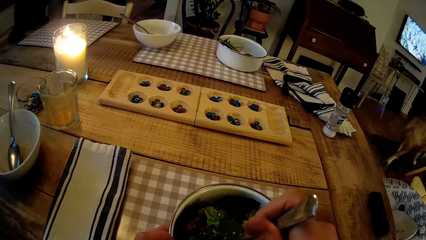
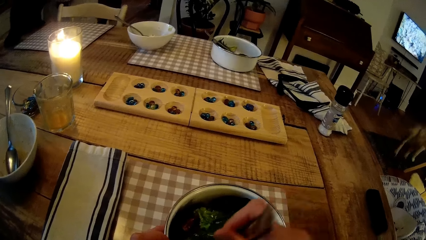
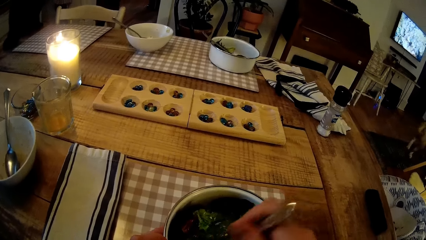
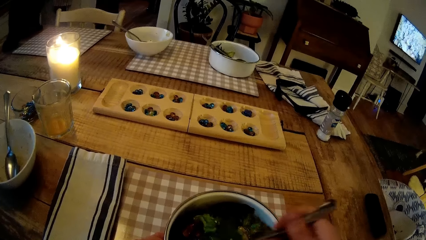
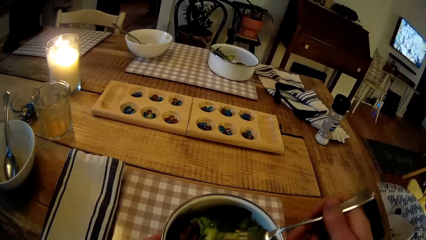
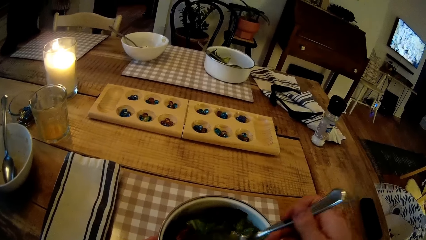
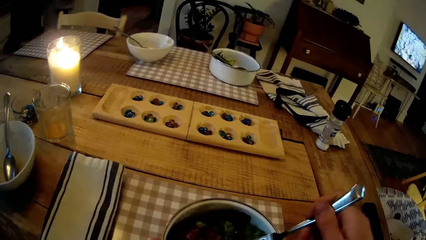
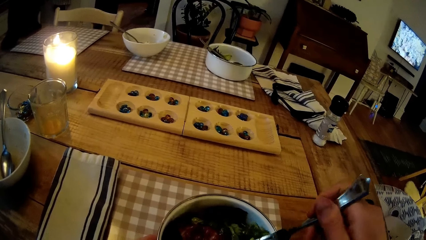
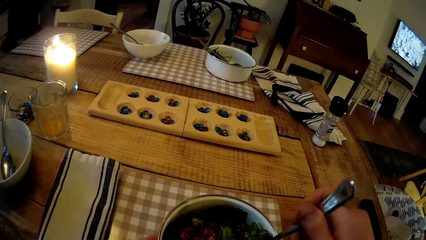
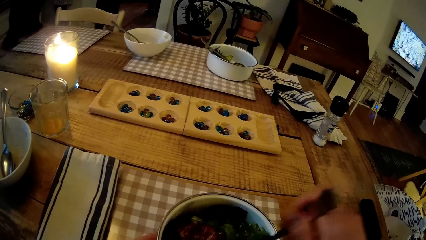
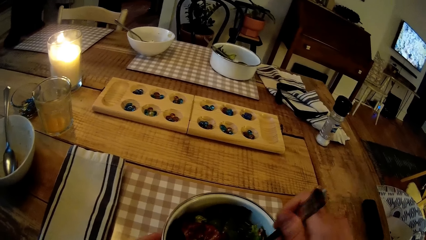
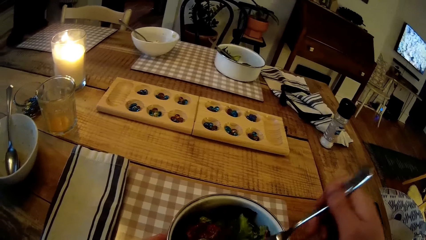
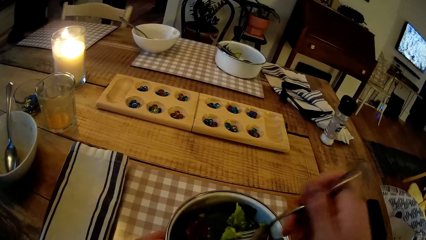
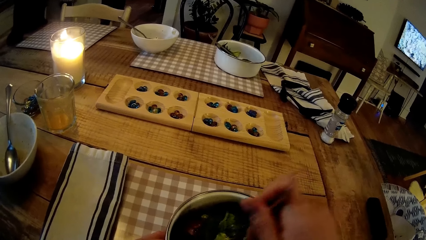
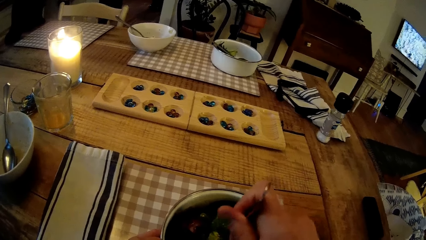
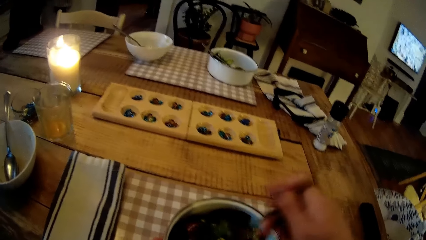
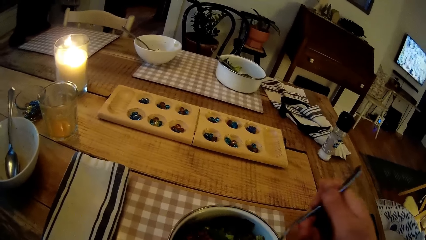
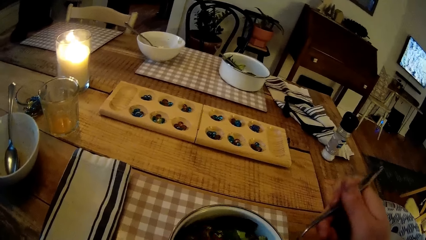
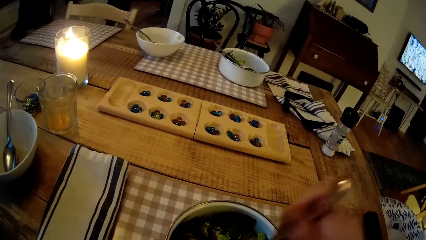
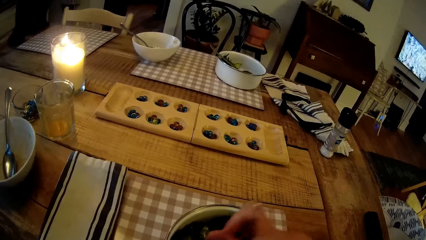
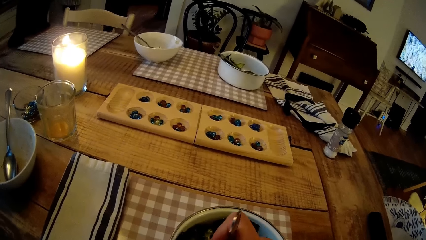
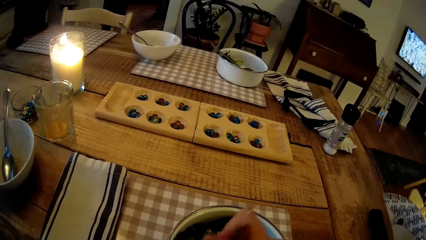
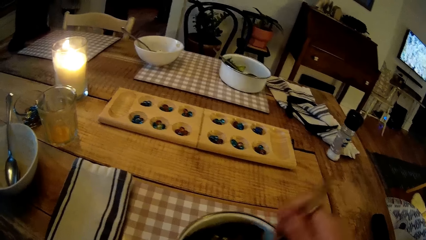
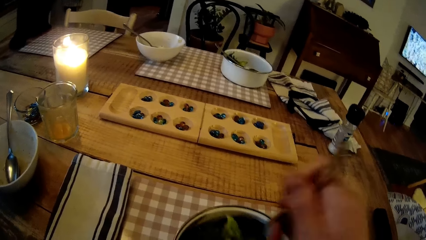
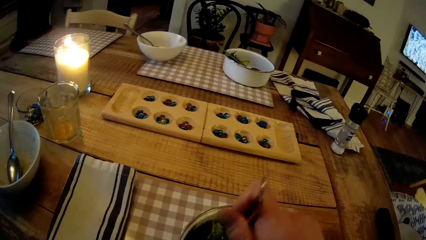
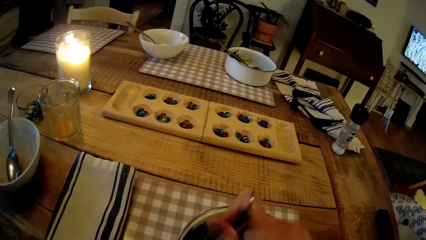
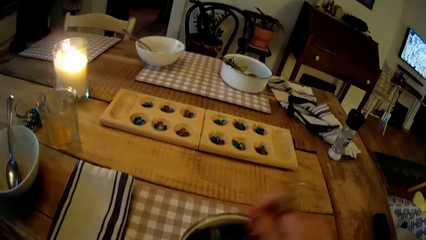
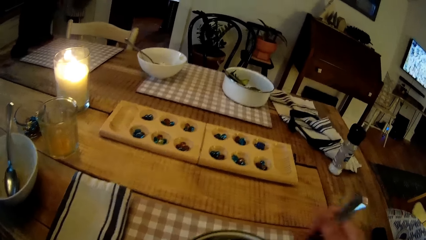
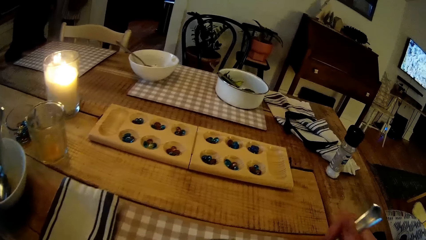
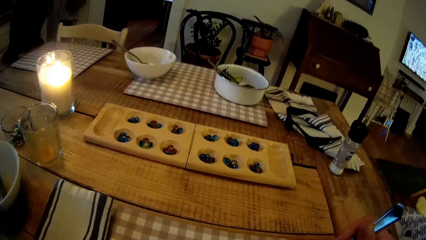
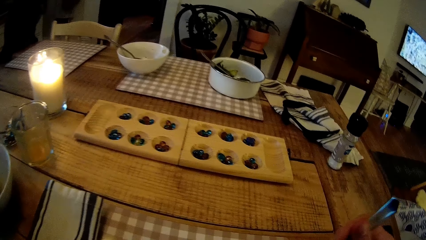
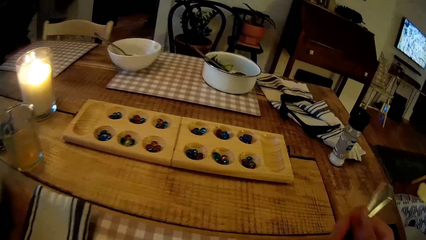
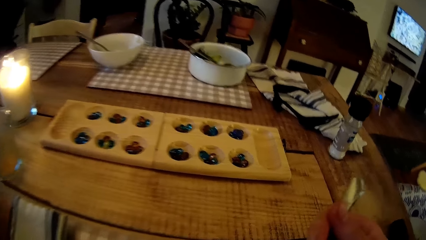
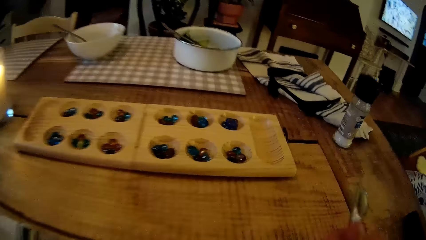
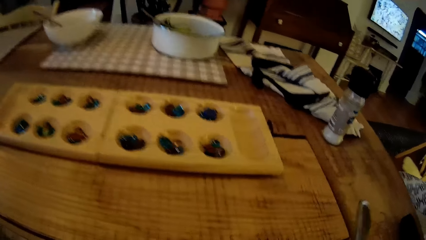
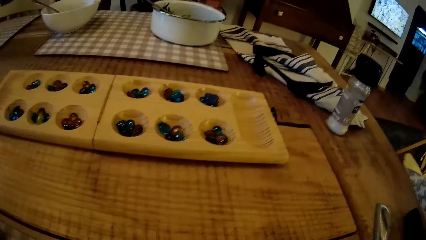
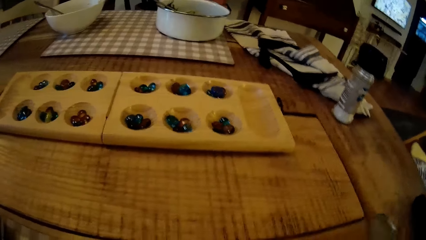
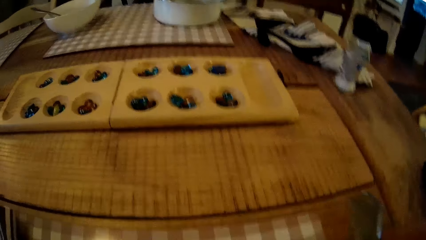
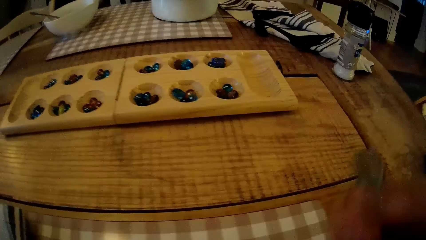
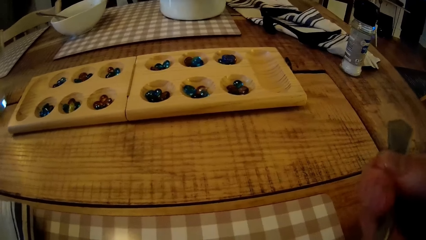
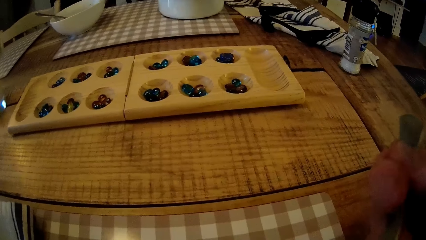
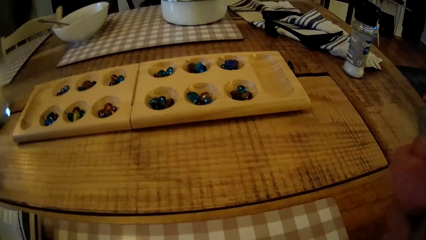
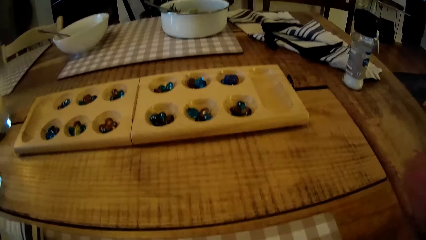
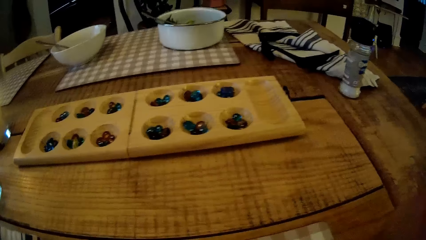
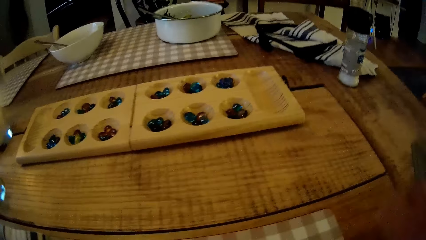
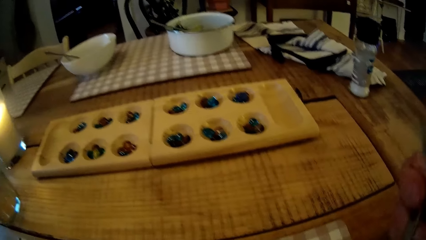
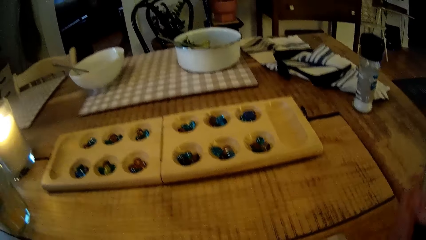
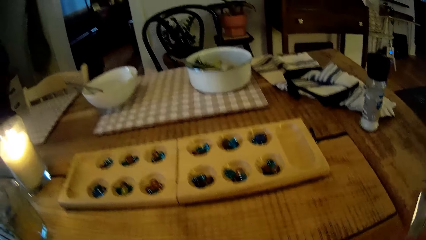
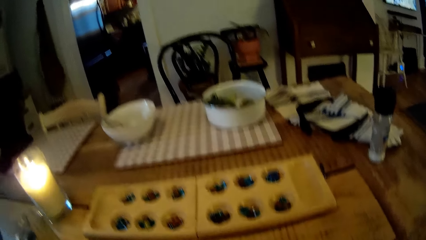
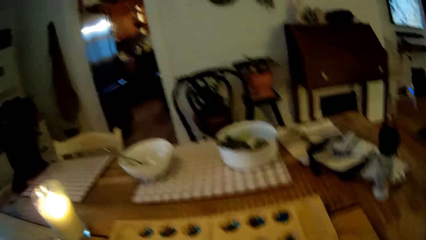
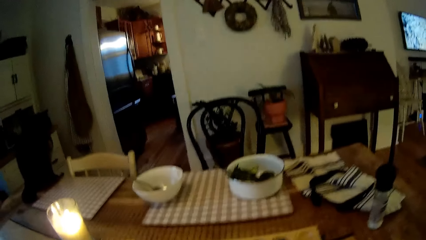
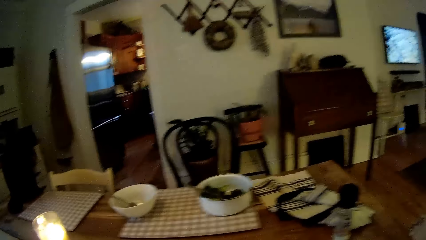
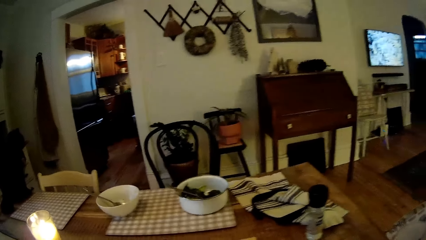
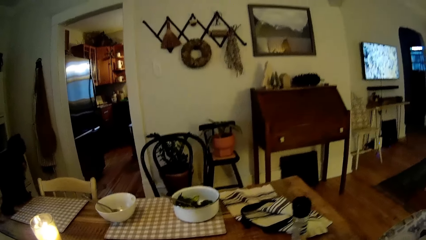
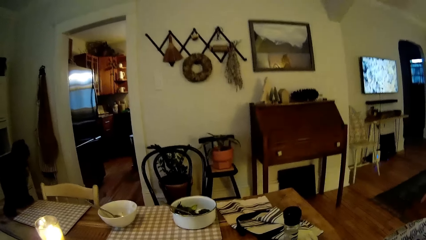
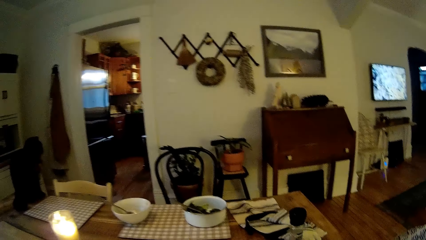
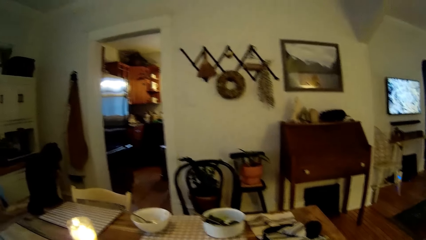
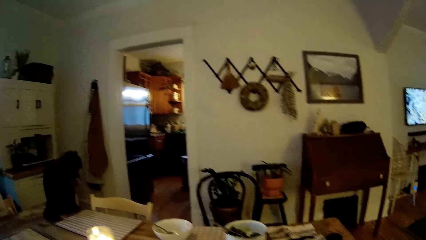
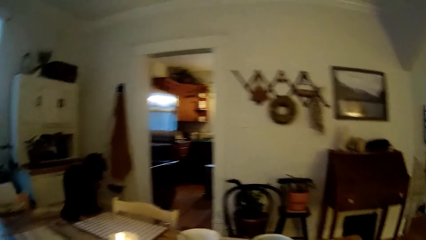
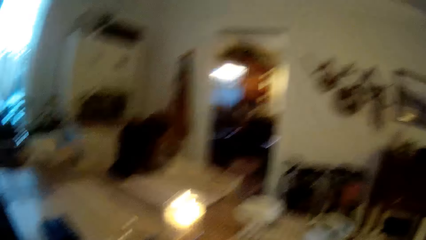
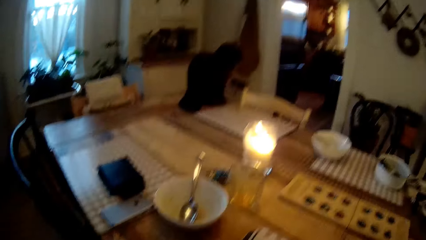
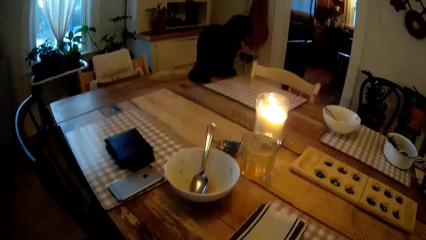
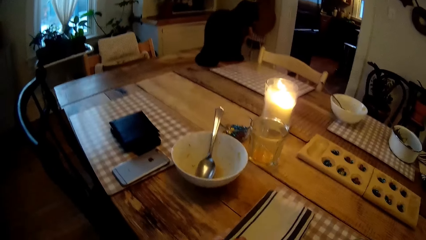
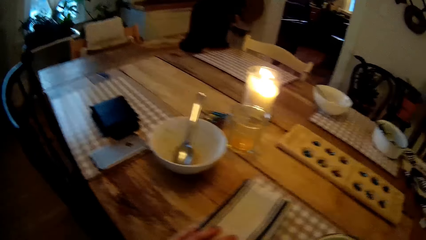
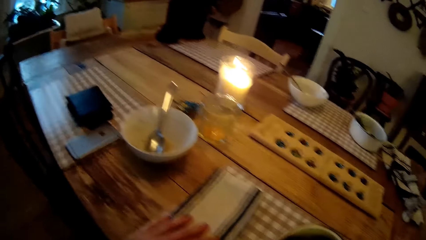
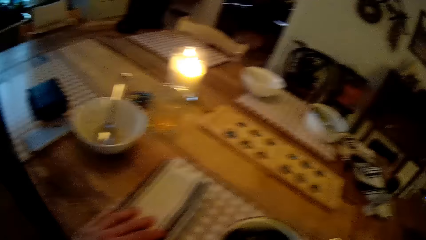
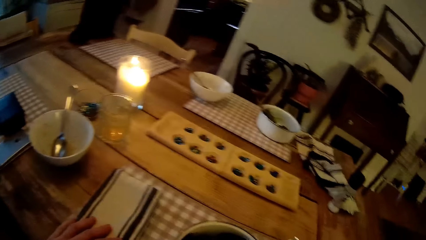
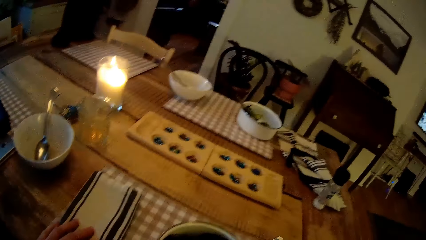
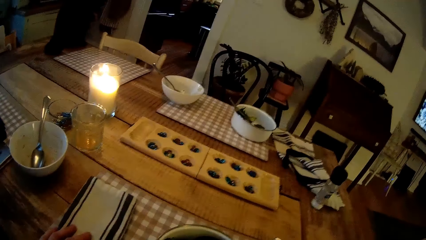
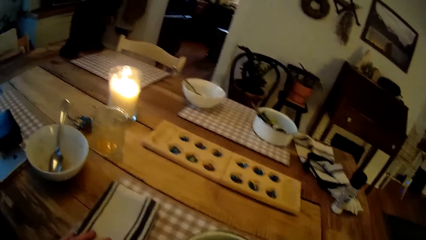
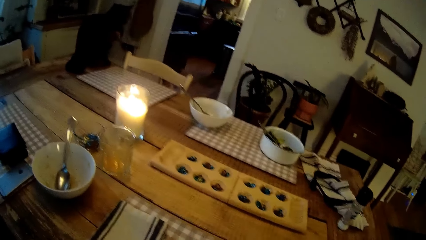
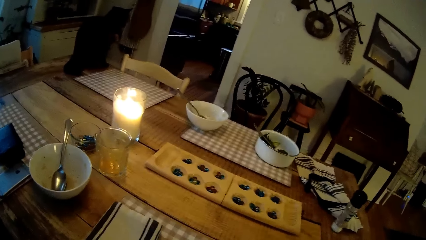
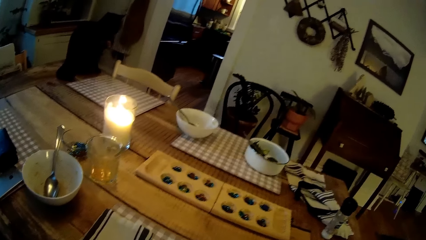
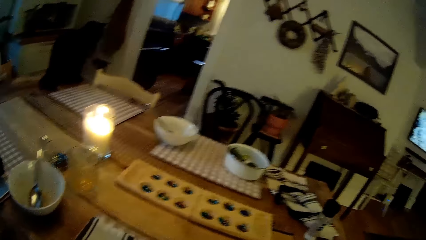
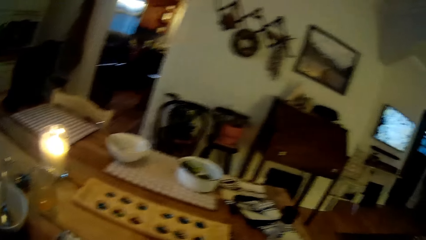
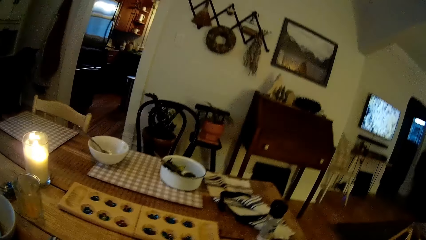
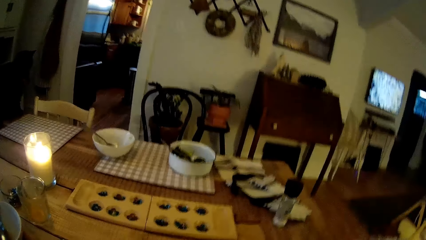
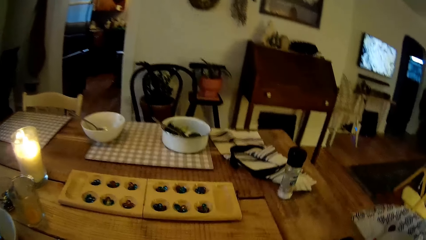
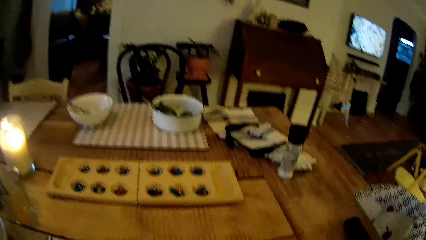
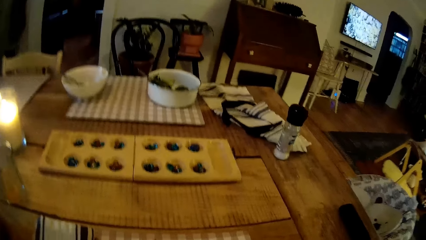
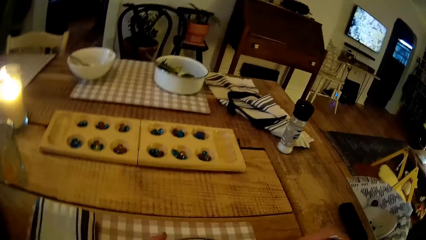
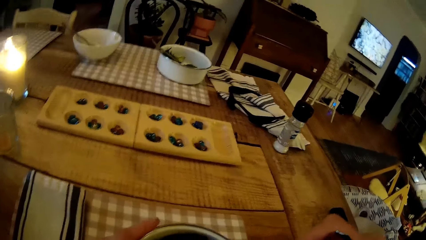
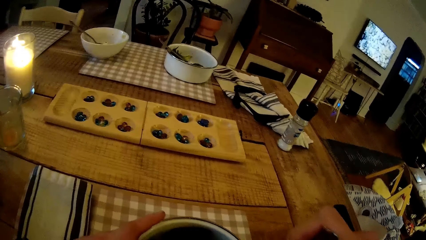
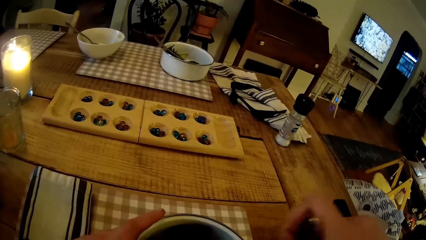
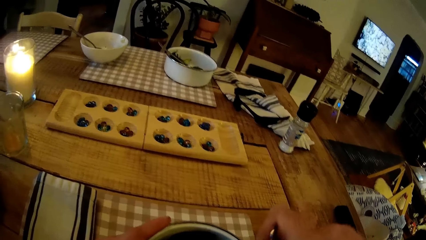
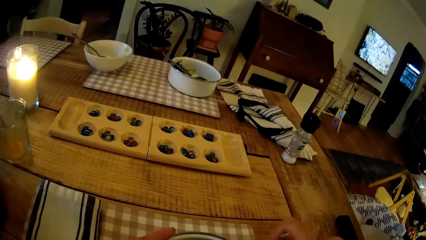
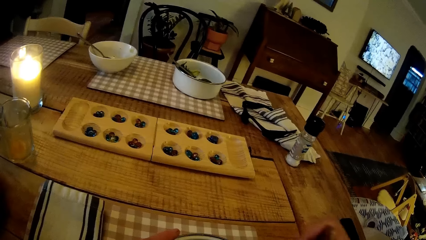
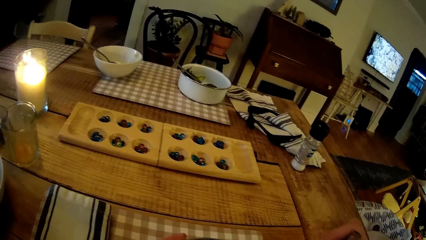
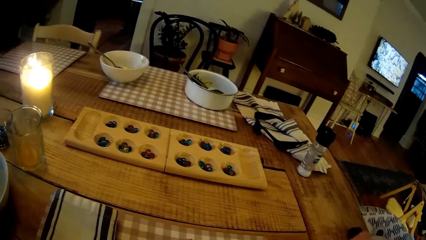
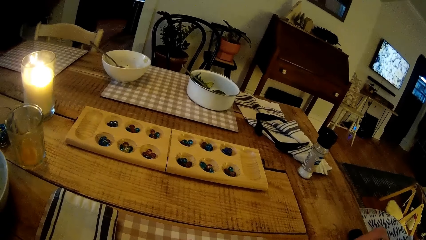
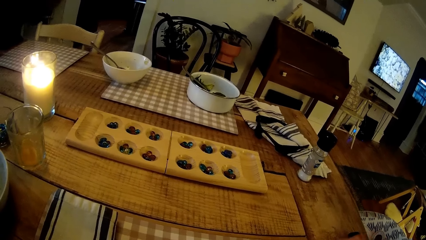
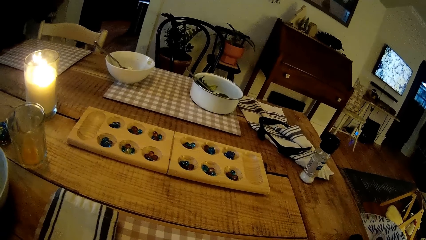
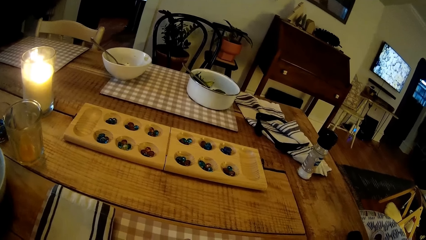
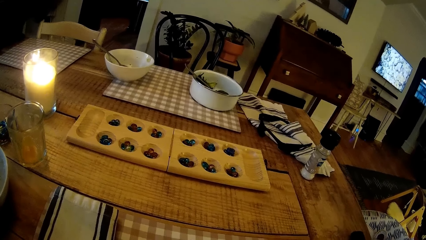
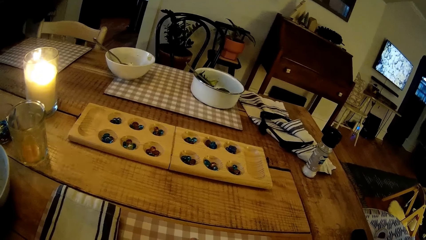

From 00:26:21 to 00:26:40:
The camera wearer eats food from the fork. They look around the table. They scoop food with the fork.
